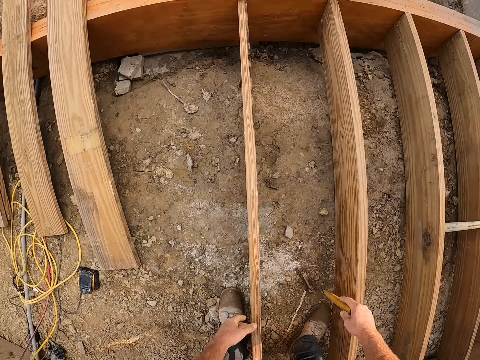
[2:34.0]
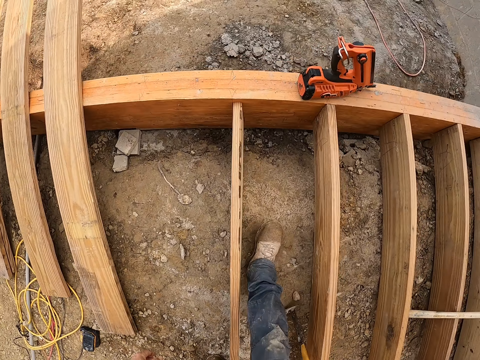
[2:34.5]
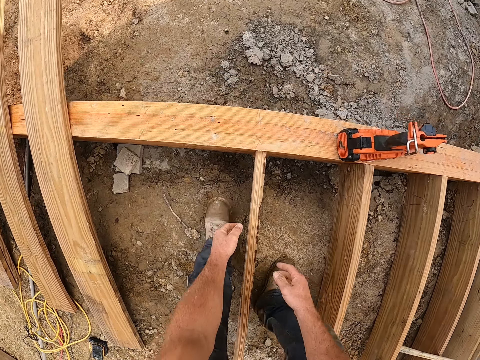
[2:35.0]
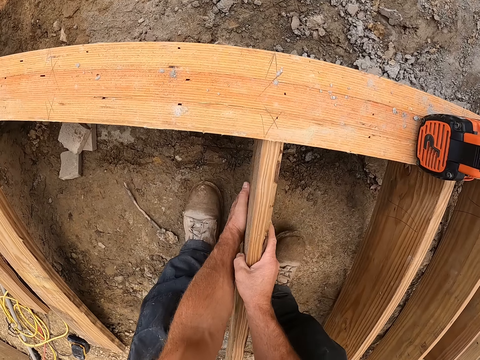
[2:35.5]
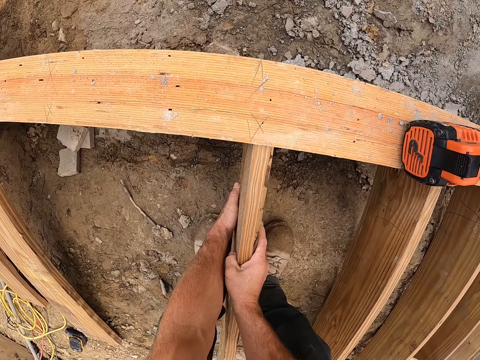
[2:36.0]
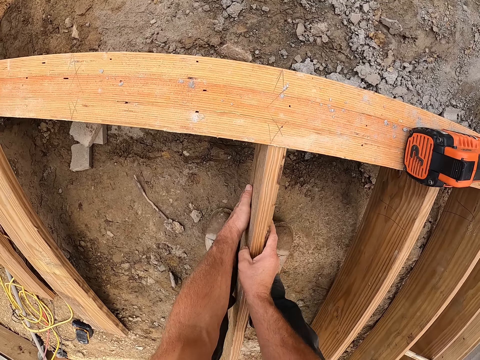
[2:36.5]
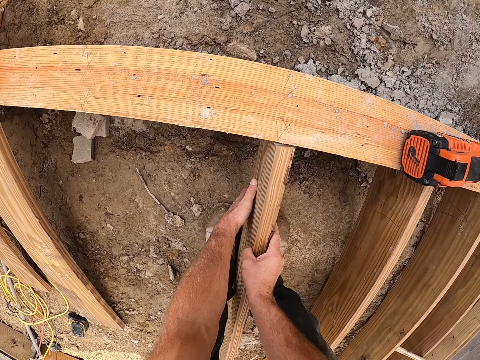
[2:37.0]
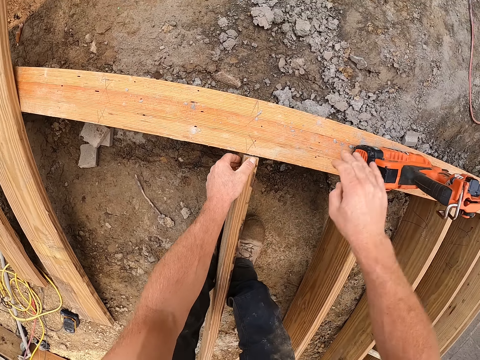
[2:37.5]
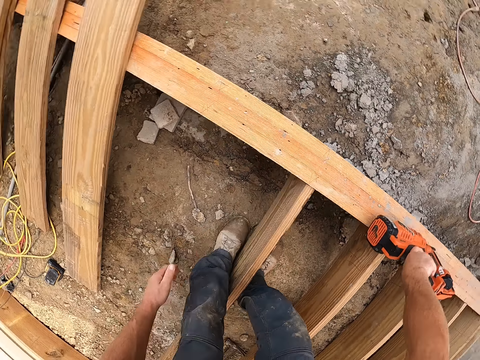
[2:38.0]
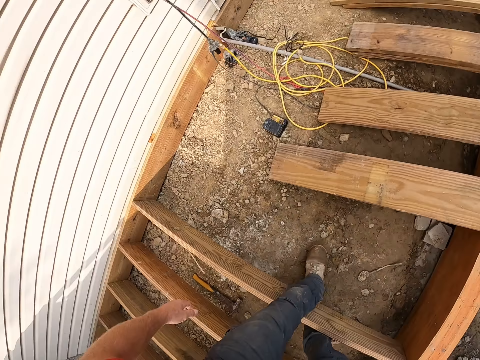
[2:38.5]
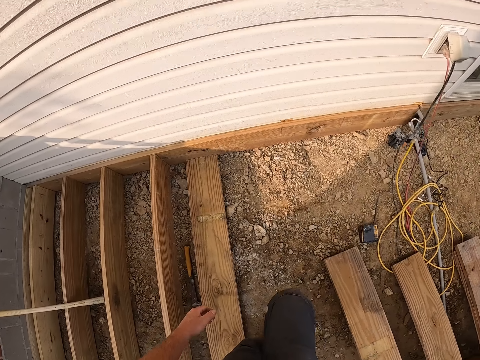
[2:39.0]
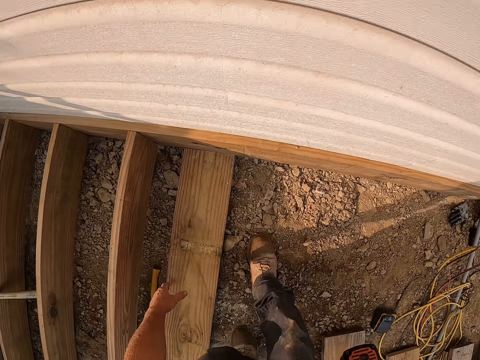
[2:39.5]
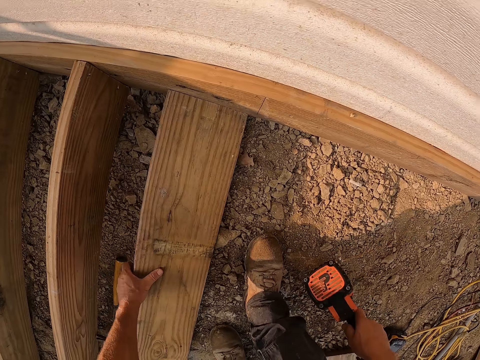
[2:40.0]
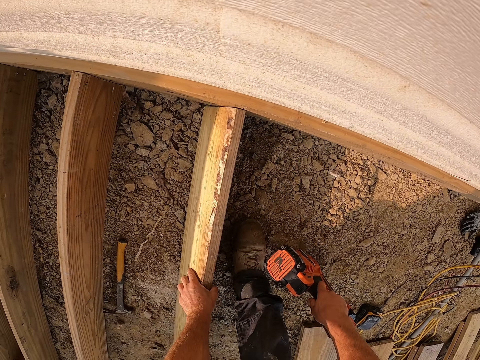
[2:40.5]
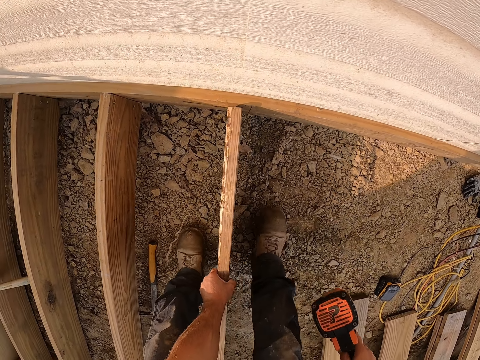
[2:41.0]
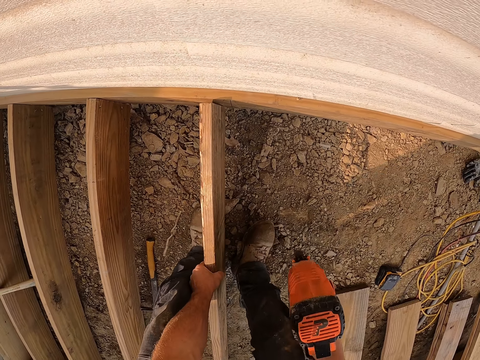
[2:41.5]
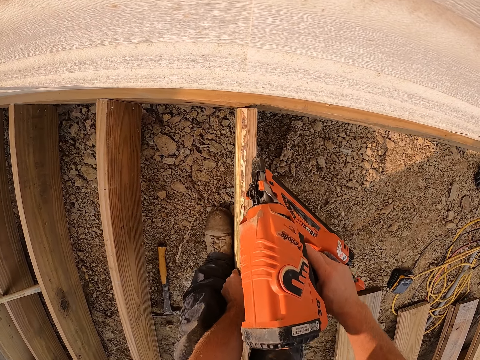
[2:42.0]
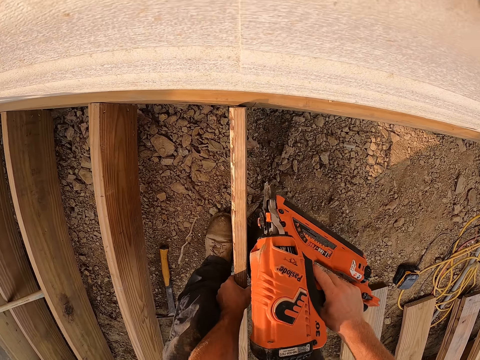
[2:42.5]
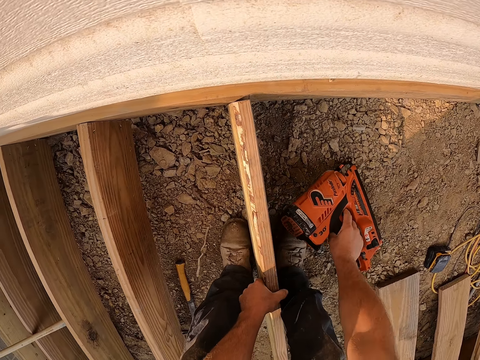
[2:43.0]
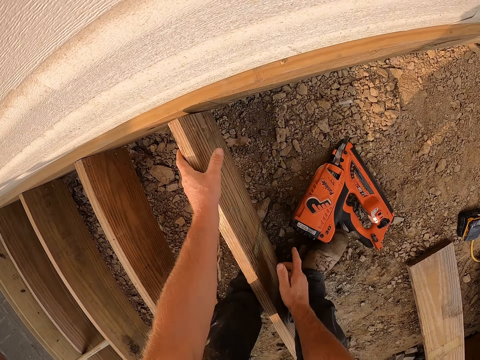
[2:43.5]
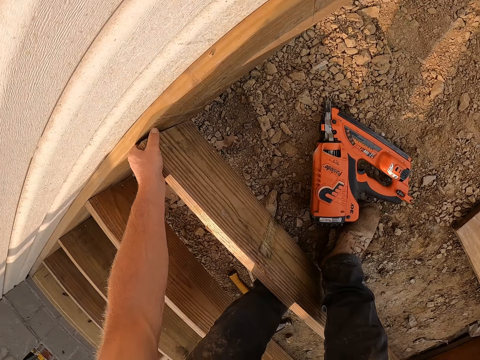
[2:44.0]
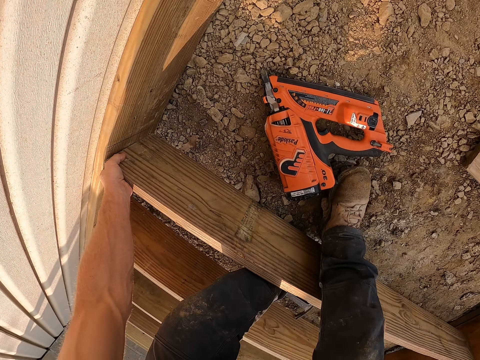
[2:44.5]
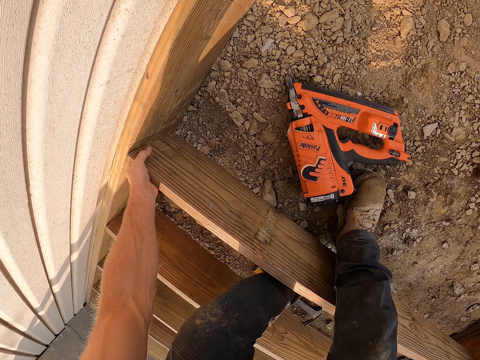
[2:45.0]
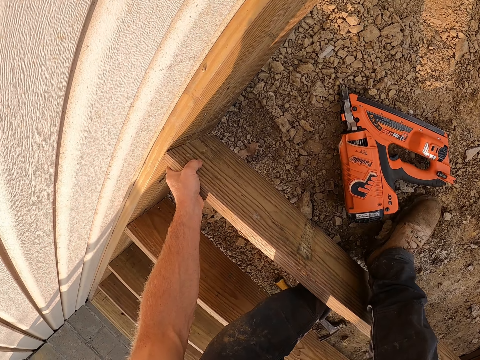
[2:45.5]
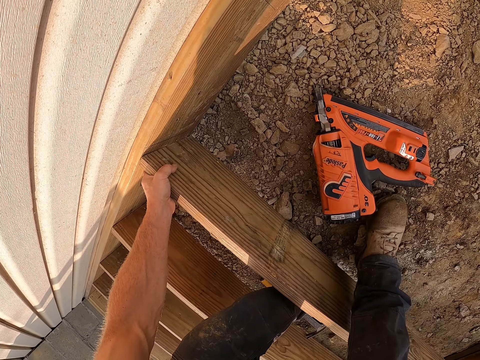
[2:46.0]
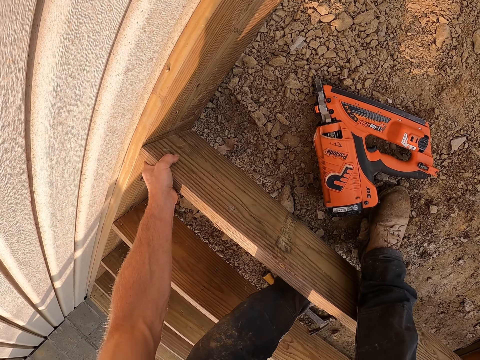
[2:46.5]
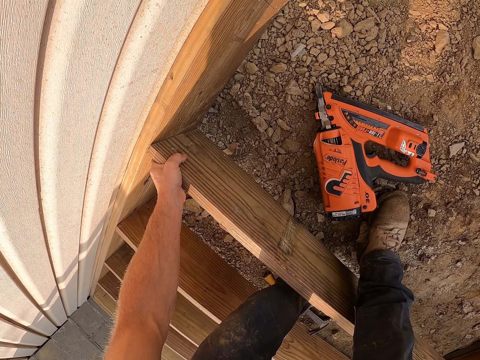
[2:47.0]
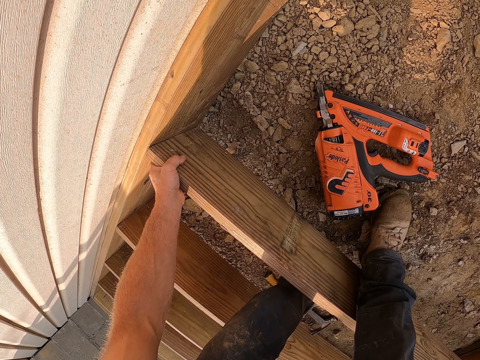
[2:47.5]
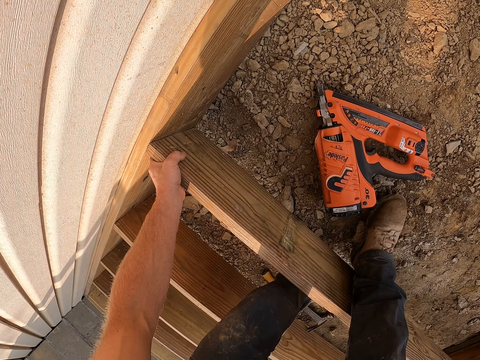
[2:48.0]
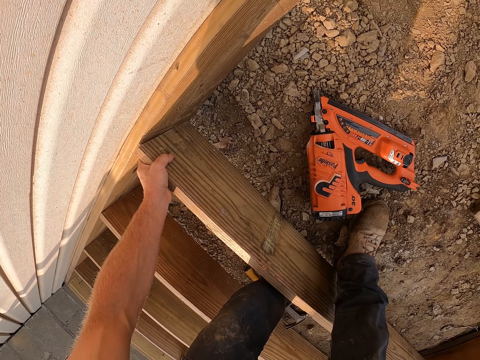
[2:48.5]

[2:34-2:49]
The camera wearer drops the hammer on the ground. They move forward and fix a piece of wood. They pick up the drill machine from the wooden frame. They turn around. They adjust the wooden plank. They raise the piece of wood upright. They drop the drill machine on the ground. They align the piece of wood.

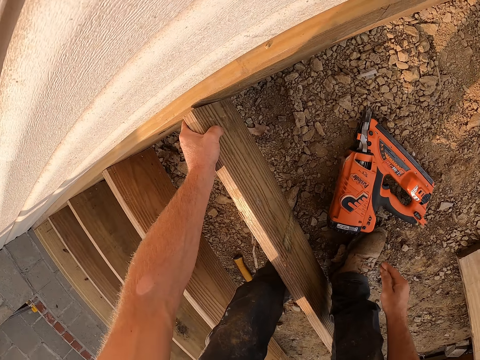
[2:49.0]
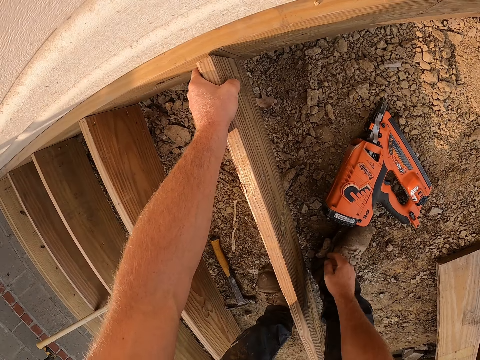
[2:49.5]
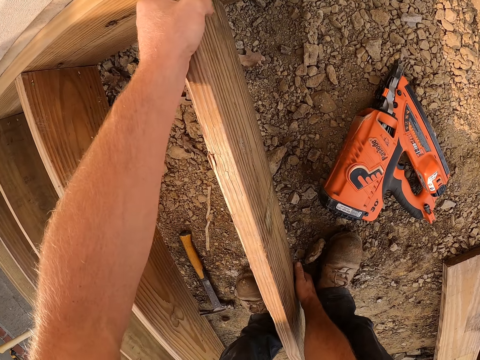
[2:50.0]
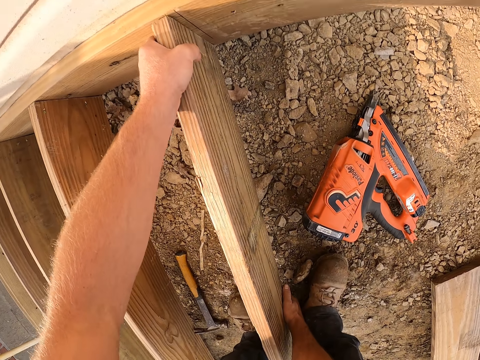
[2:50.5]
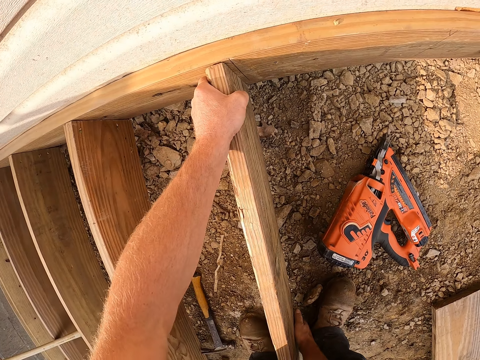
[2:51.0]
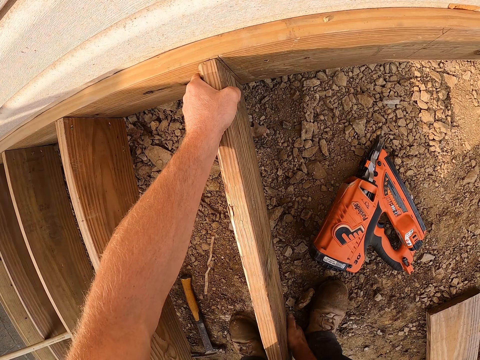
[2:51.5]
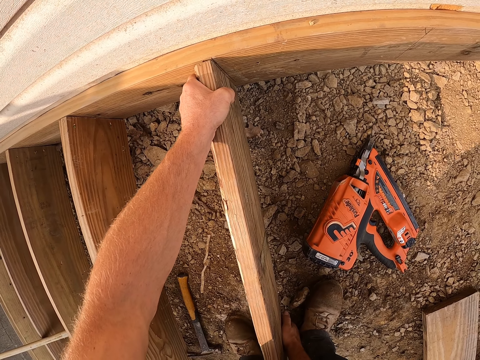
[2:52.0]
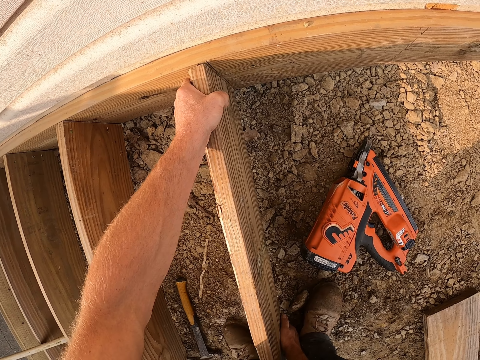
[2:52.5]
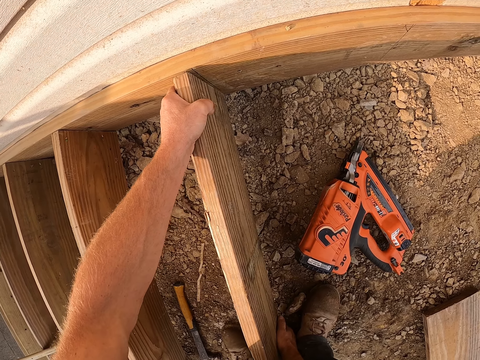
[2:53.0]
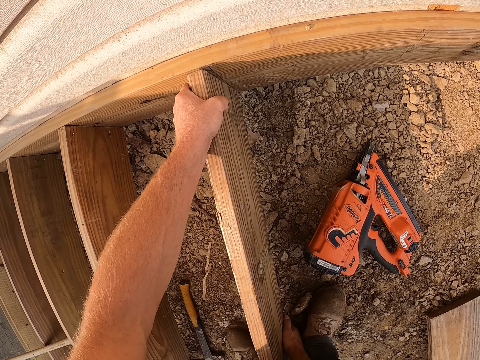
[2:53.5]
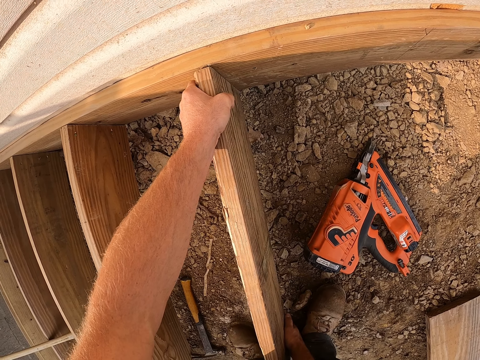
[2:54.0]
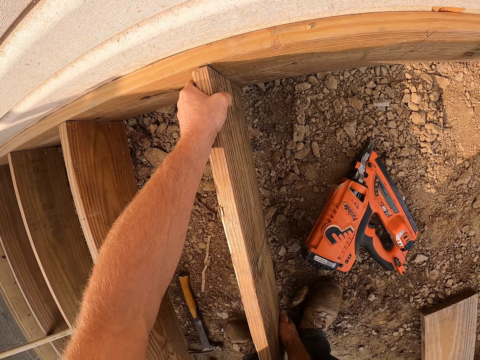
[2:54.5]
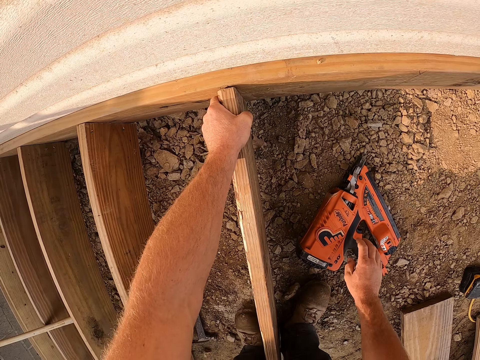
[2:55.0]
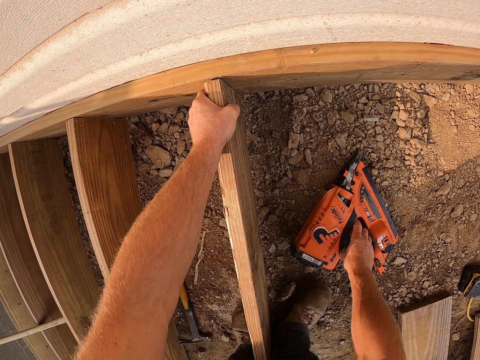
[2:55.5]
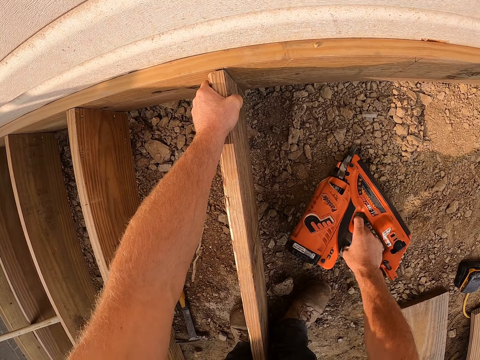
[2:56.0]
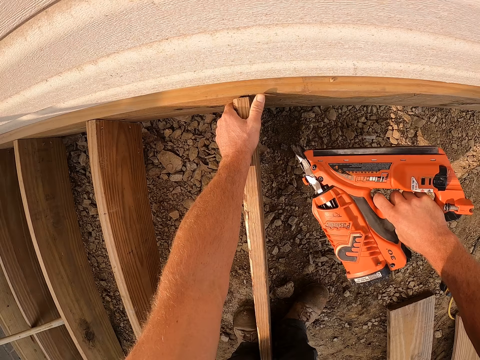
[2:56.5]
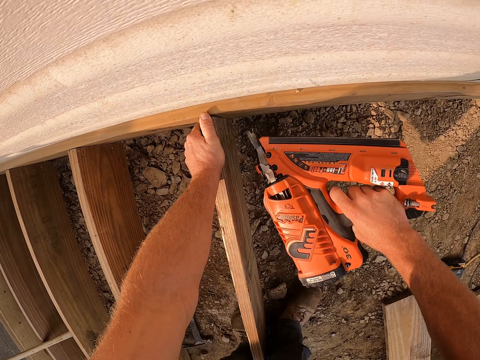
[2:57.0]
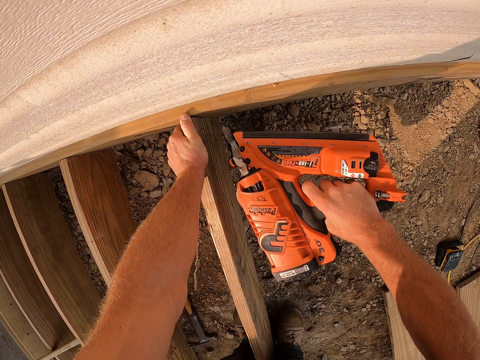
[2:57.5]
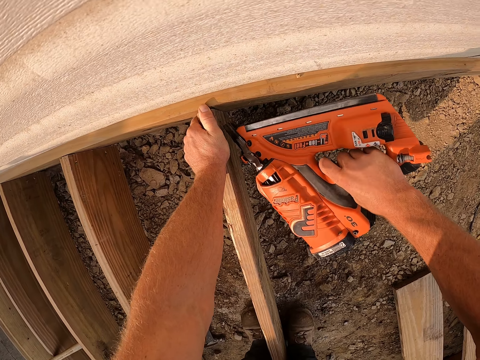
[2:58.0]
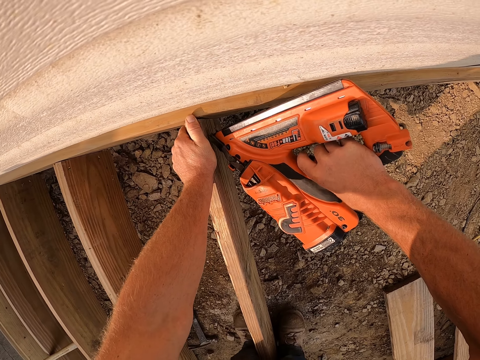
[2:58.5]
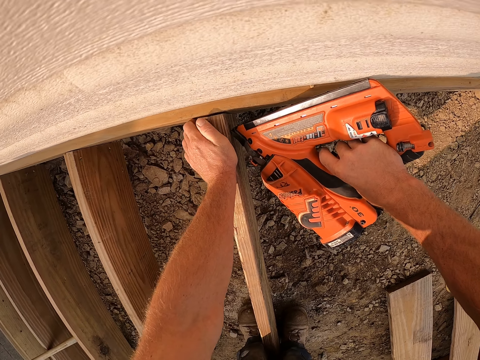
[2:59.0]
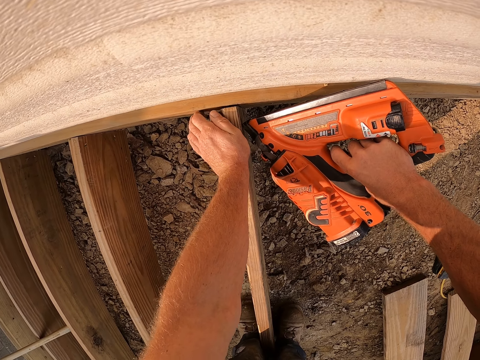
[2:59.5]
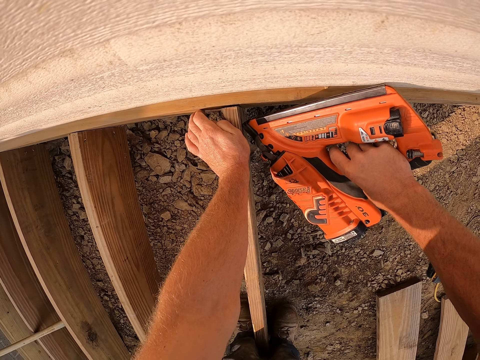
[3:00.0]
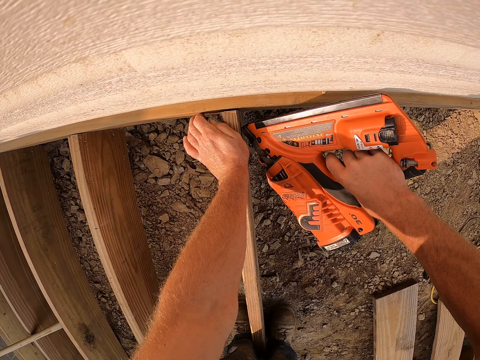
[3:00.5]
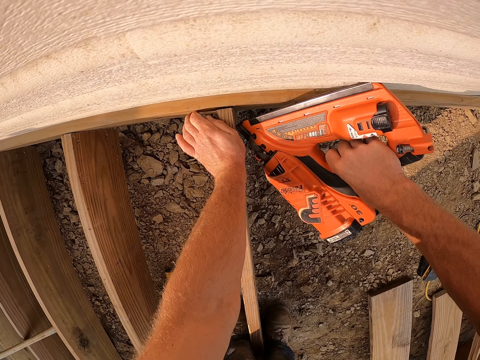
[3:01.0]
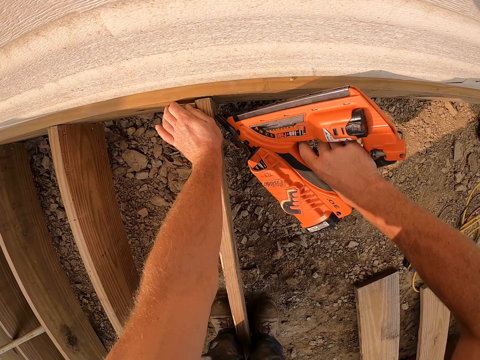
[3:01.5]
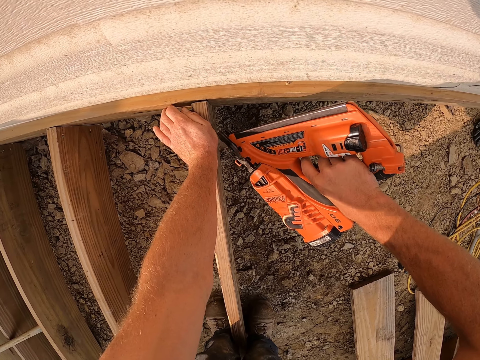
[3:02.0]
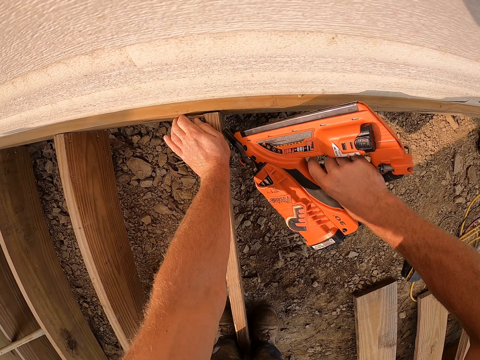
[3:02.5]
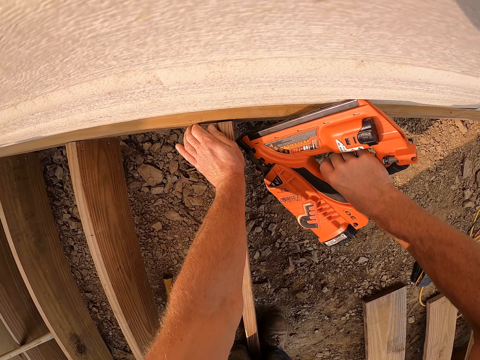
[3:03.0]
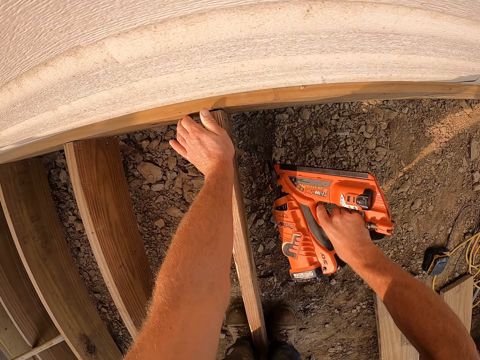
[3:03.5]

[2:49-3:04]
The camera wearer picks up the drill machine from the ground. They screw the wooden plank to the wooden frame with the drill machine.
